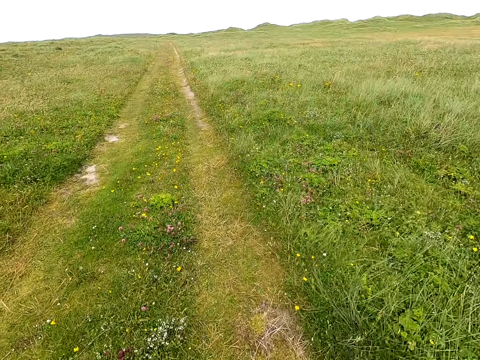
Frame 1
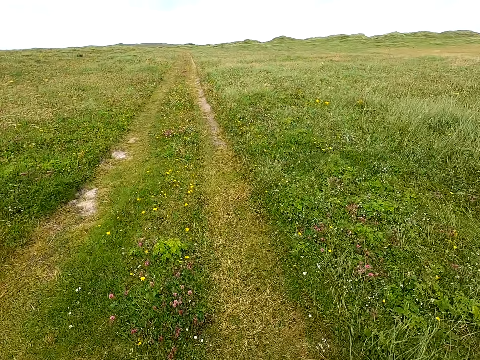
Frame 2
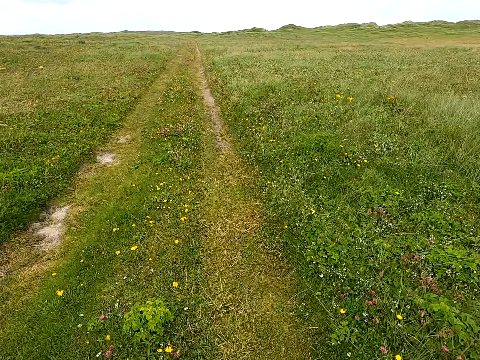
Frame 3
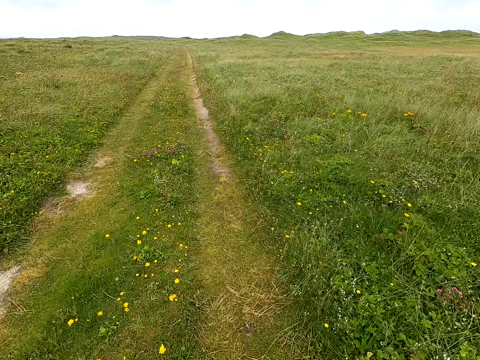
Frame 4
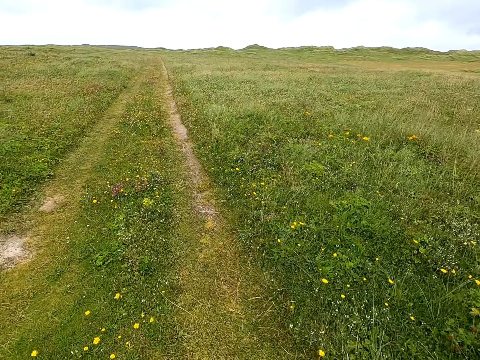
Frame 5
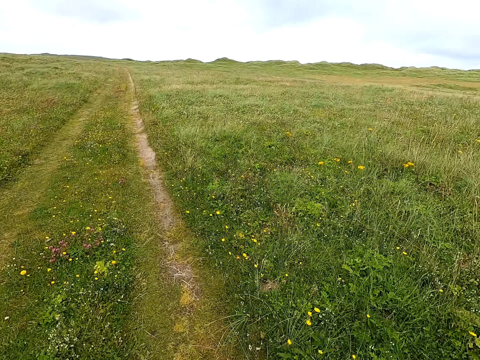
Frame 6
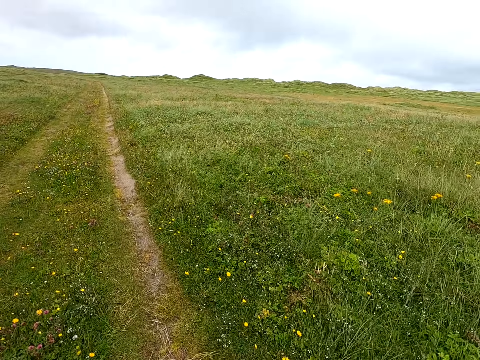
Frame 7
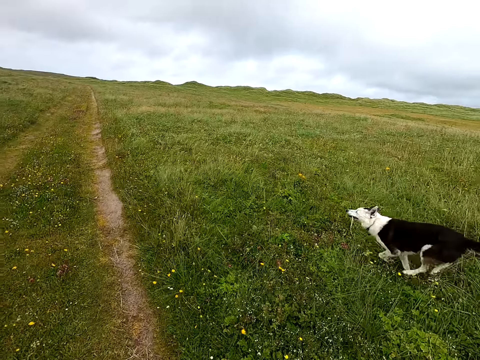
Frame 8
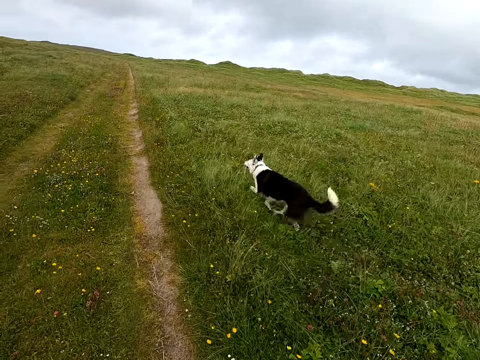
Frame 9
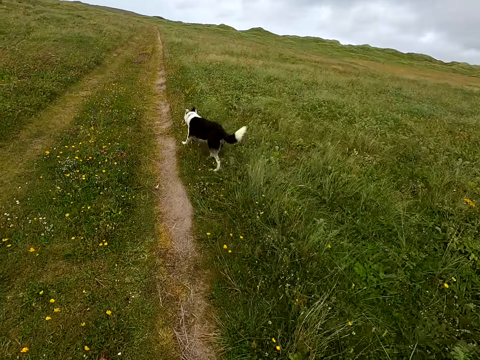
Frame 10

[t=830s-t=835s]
The camera wearer walks.

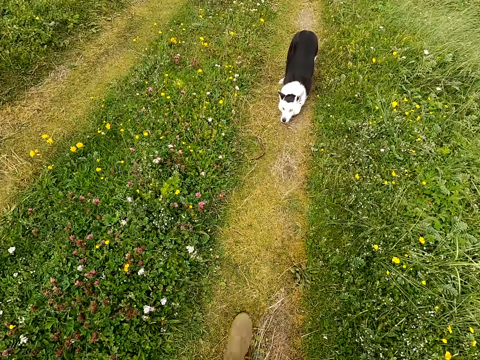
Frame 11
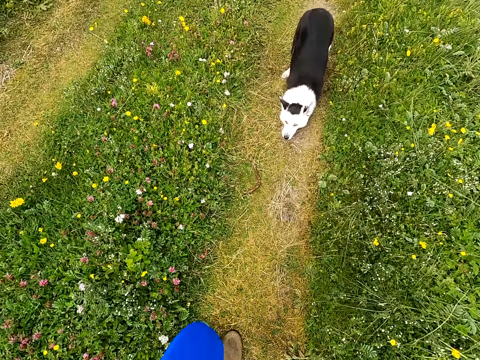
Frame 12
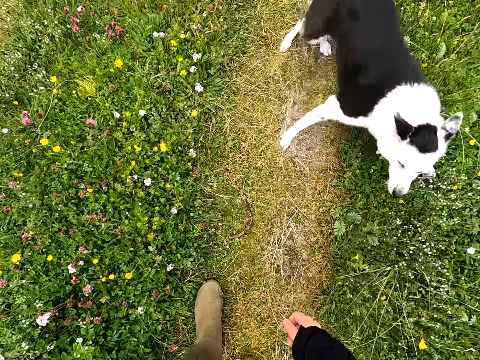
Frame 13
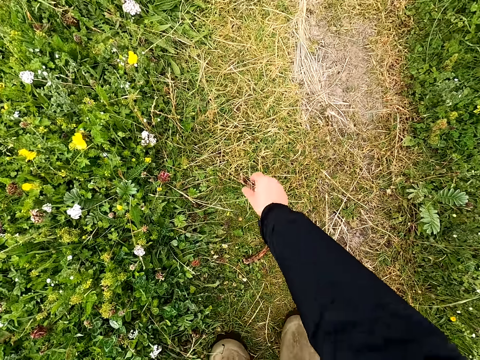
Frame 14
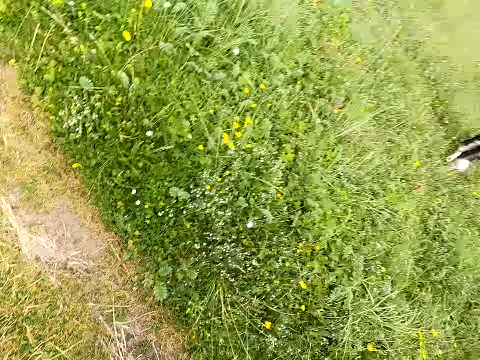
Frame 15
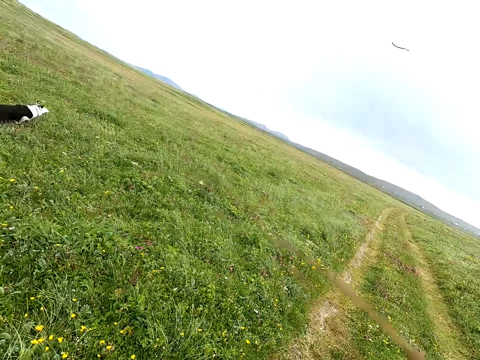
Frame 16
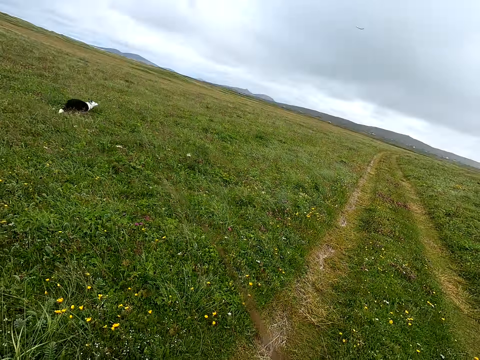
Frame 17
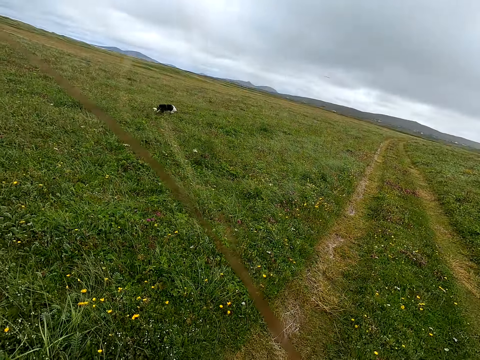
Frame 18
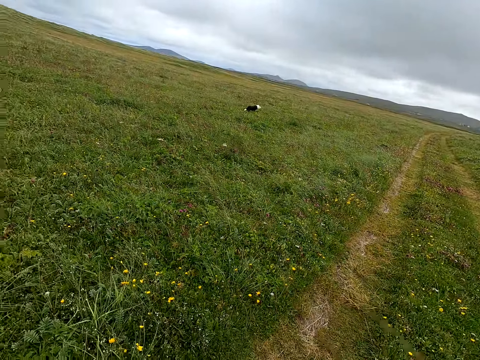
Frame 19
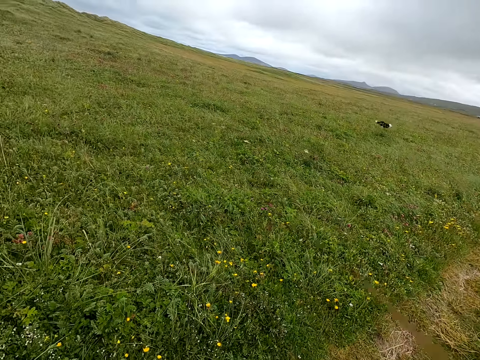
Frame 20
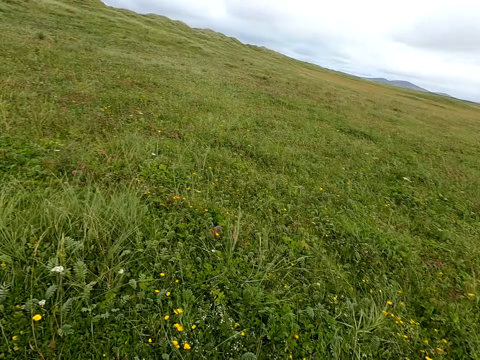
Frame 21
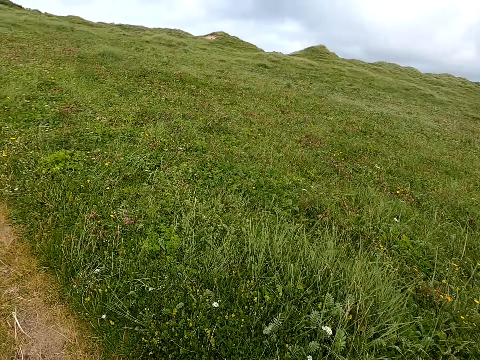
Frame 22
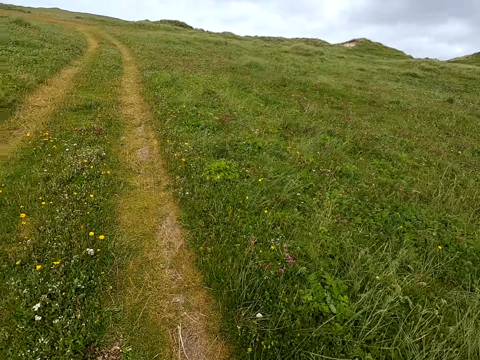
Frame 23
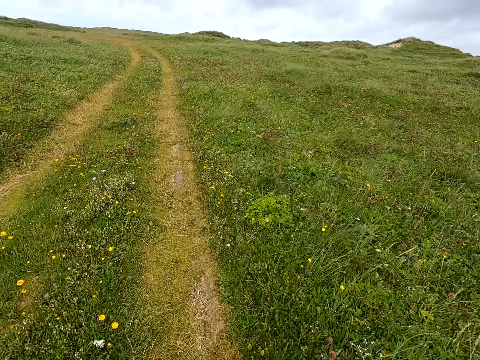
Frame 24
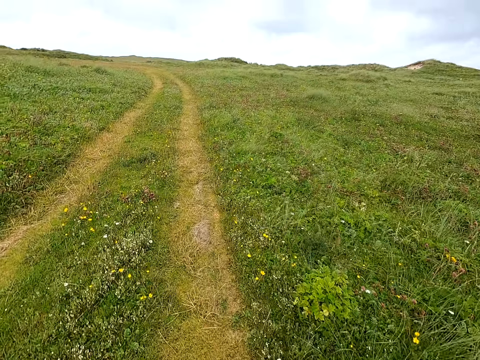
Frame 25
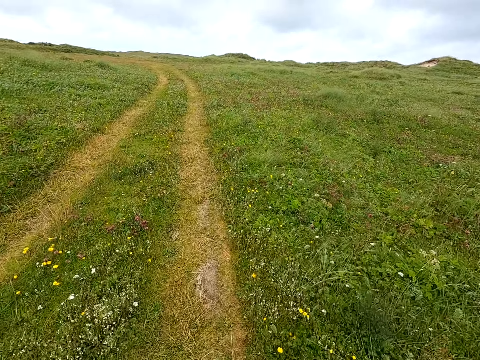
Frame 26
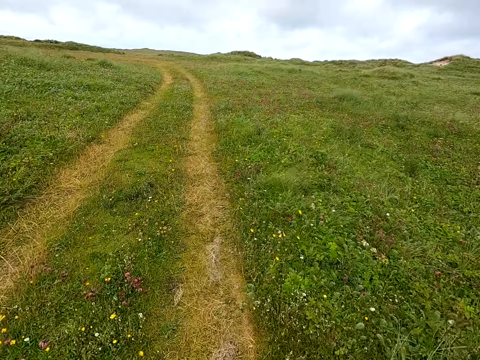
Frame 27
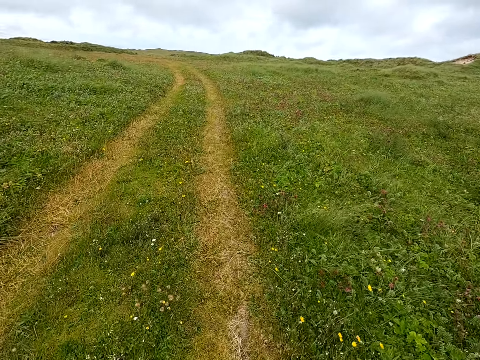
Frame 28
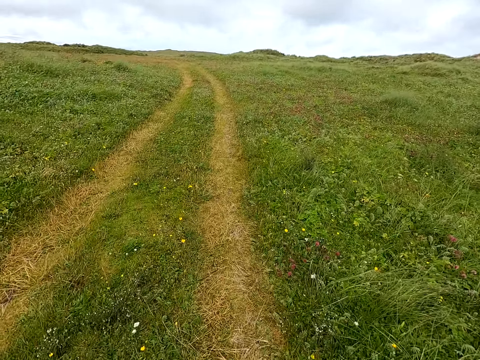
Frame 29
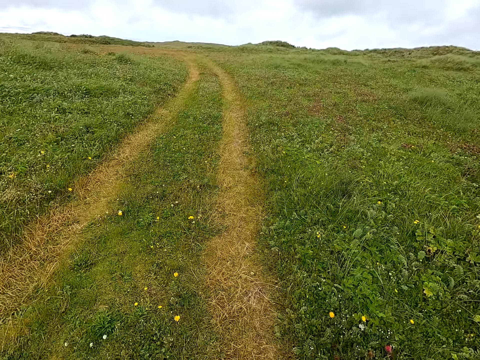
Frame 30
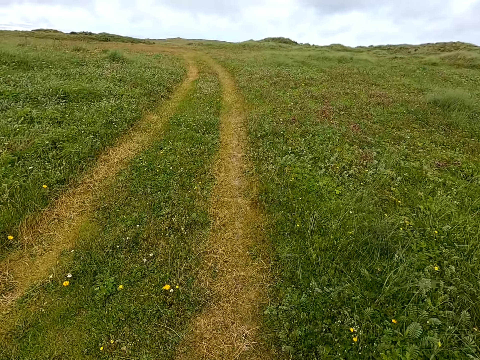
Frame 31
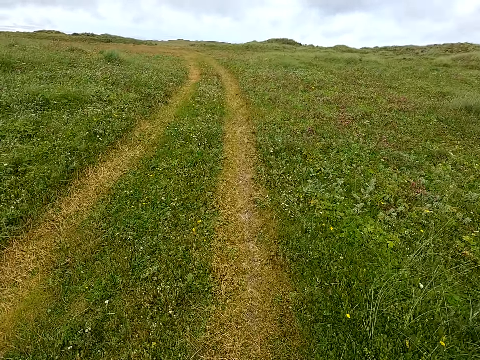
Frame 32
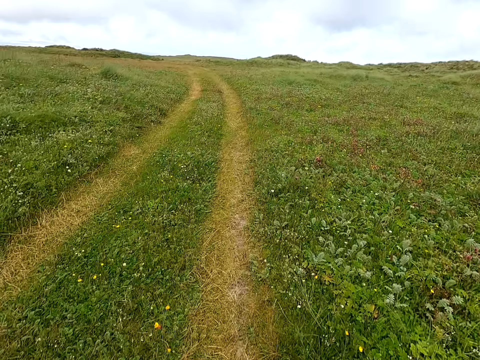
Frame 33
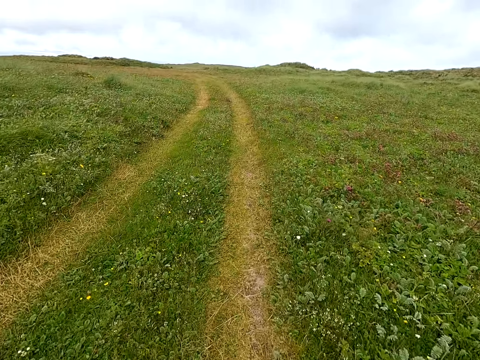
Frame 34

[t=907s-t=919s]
The camera wearer picks up the rope or stick, throws the rope, and looks at the dog. They walk in the open area.

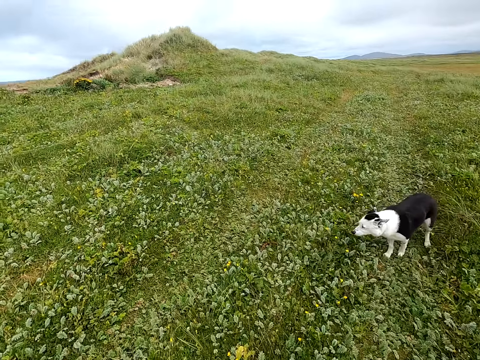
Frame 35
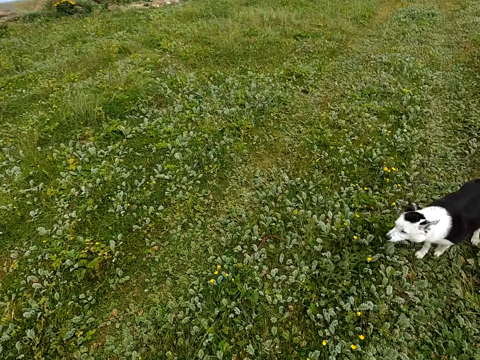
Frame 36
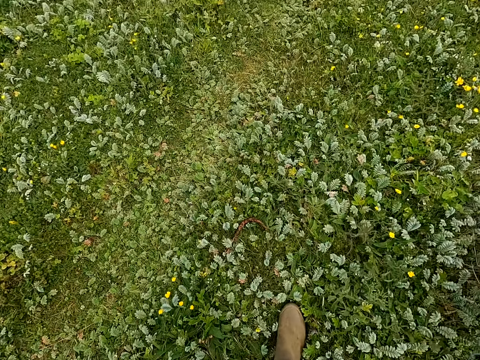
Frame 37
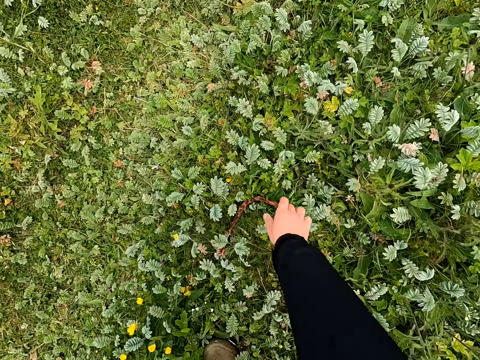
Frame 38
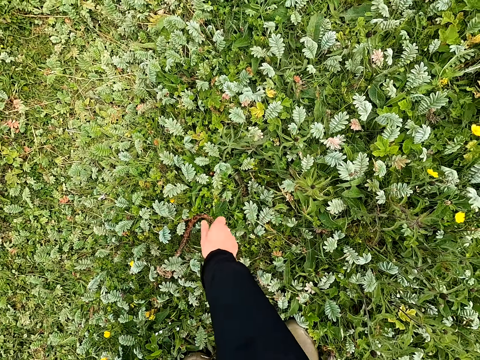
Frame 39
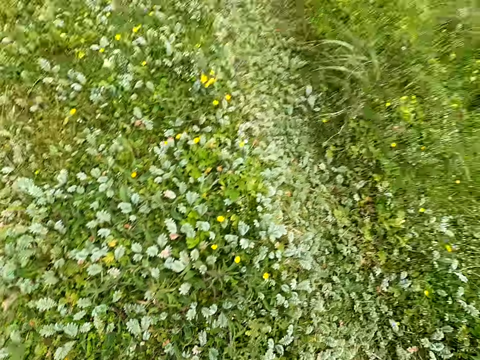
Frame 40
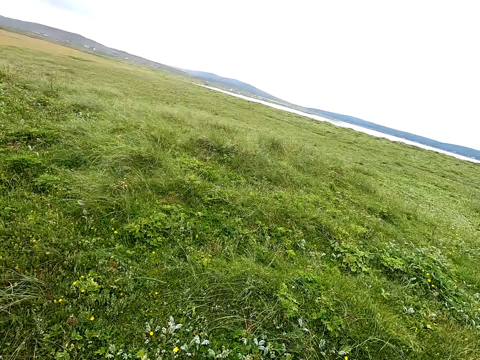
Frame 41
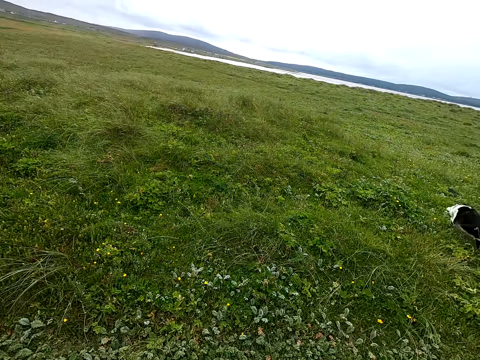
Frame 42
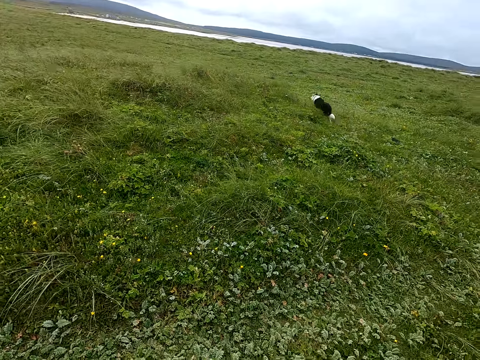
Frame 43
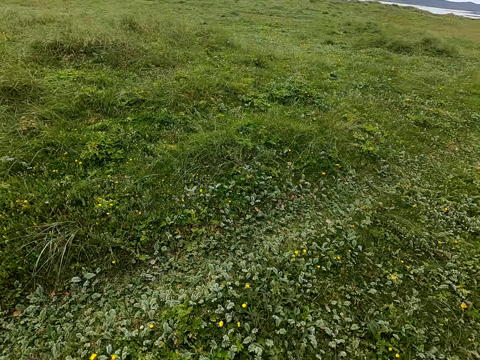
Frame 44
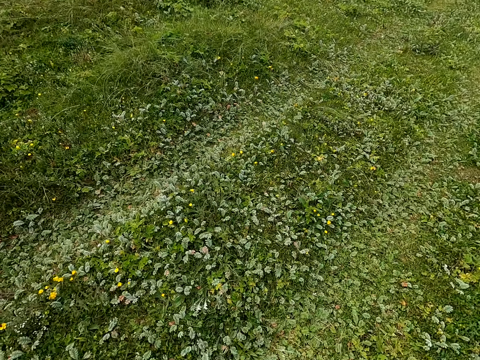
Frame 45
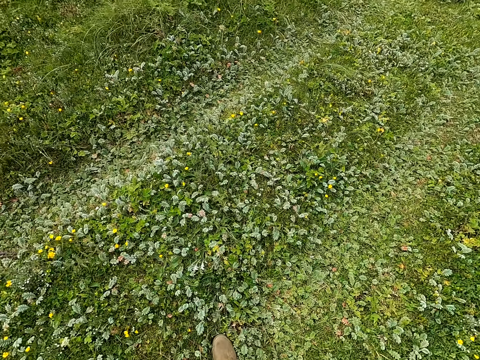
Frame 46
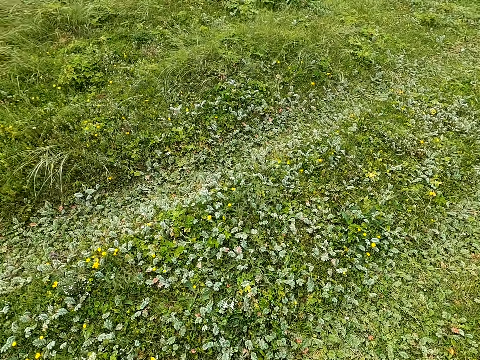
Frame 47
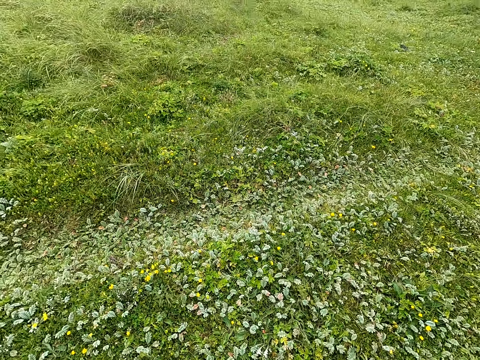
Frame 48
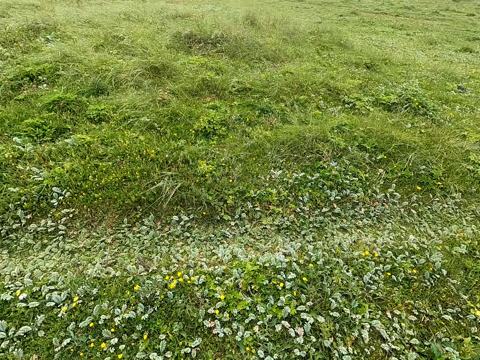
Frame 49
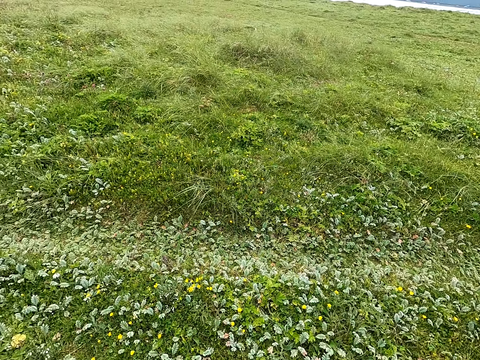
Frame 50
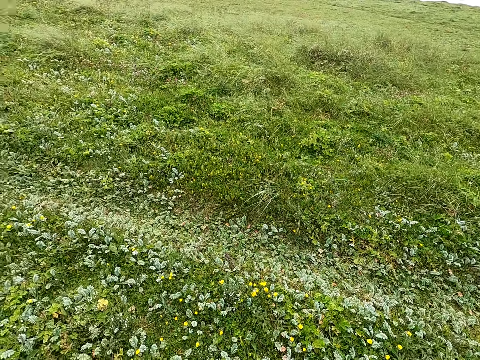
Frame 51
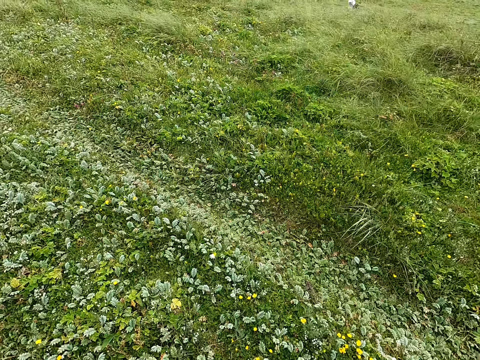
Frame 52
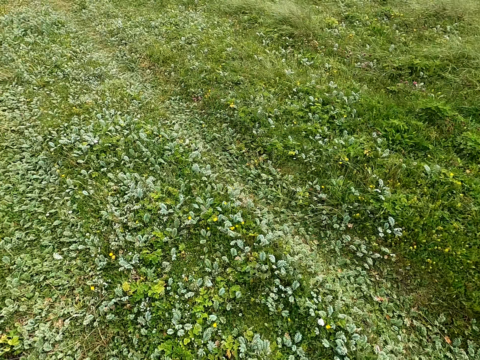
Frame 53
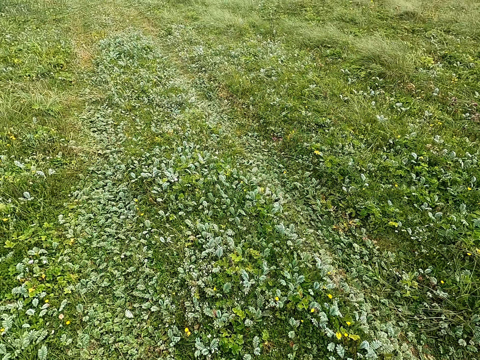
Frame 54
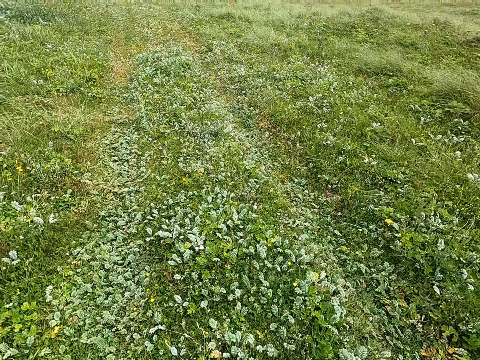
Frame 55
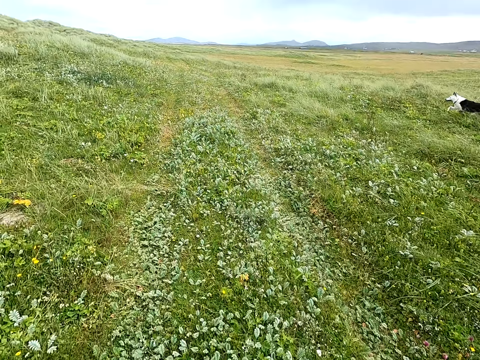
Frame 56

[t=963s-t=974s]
The camera wearer picks up the rope or stick. They throw the rope. They walk. They look at the dog. They walk in the open area.
